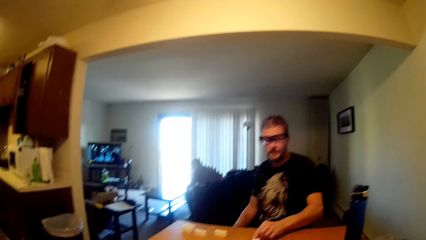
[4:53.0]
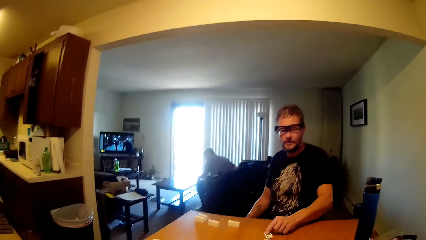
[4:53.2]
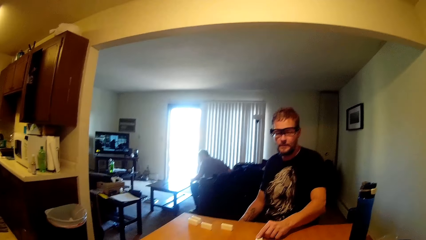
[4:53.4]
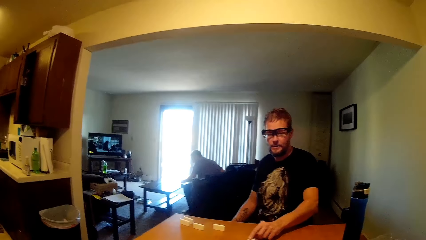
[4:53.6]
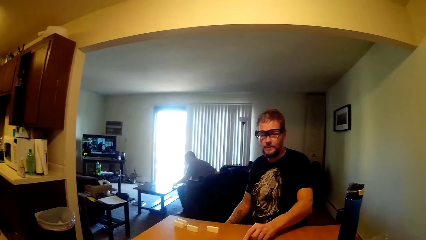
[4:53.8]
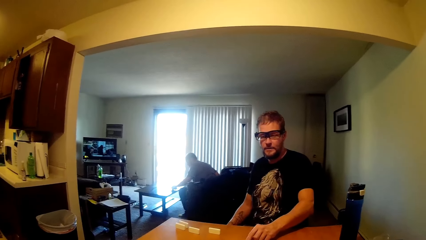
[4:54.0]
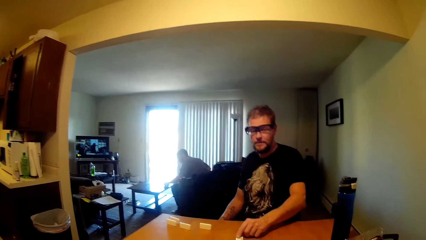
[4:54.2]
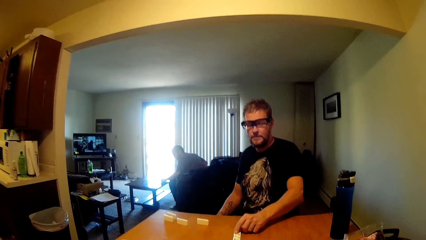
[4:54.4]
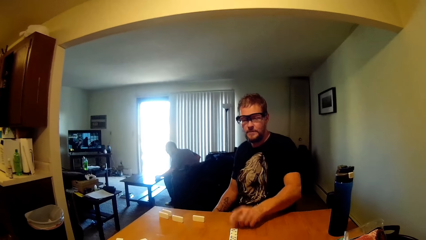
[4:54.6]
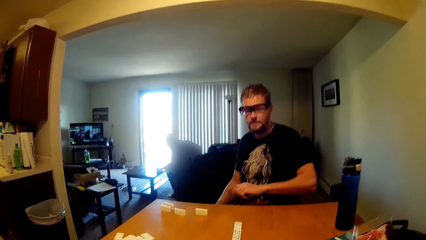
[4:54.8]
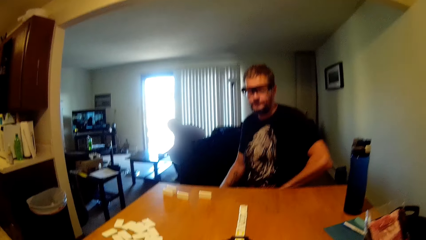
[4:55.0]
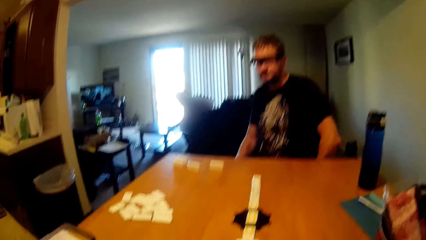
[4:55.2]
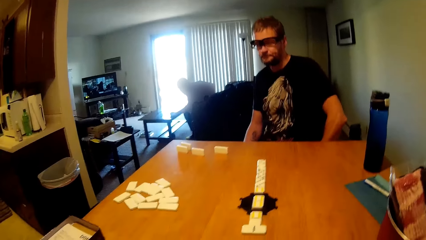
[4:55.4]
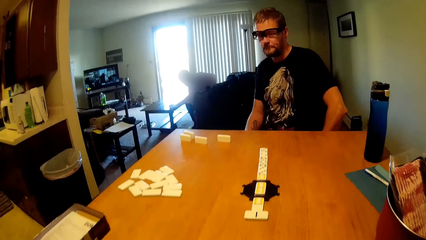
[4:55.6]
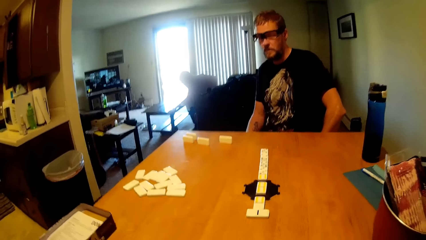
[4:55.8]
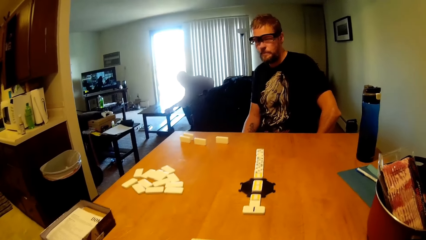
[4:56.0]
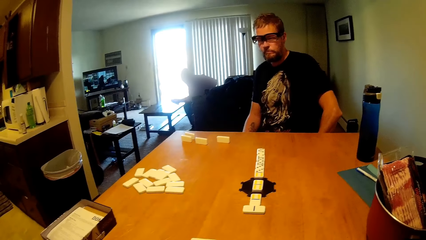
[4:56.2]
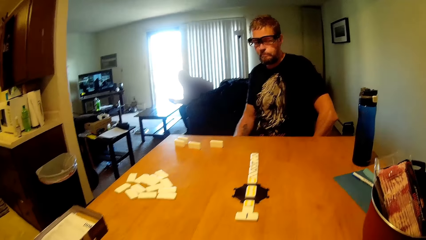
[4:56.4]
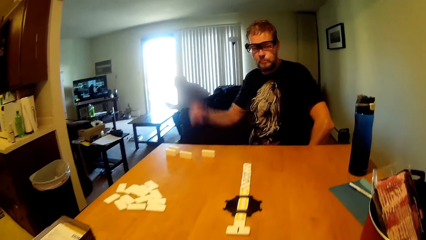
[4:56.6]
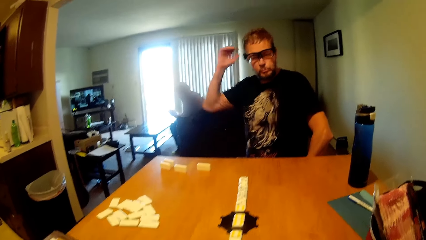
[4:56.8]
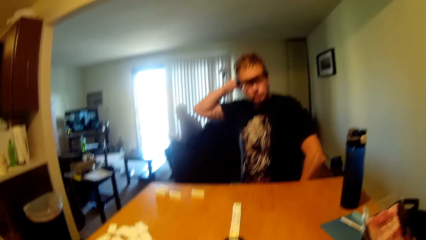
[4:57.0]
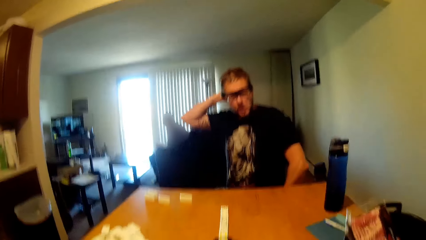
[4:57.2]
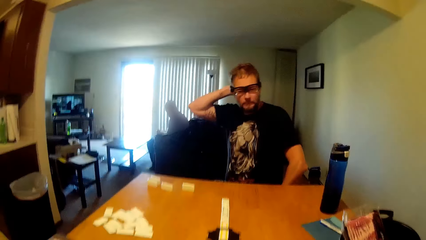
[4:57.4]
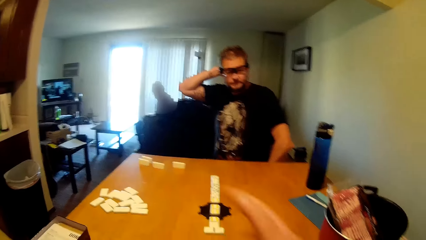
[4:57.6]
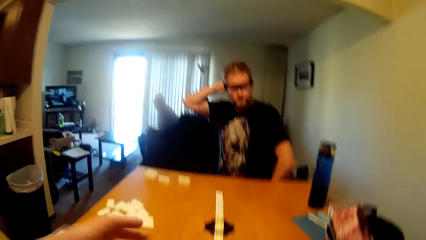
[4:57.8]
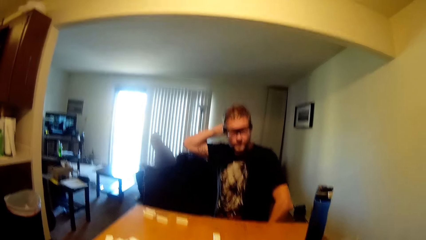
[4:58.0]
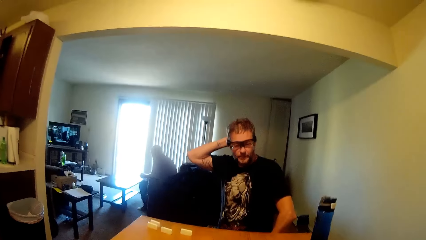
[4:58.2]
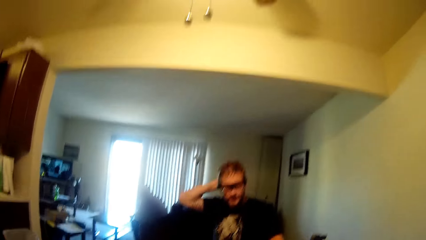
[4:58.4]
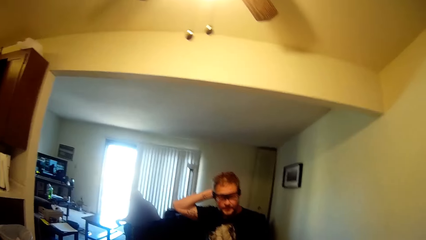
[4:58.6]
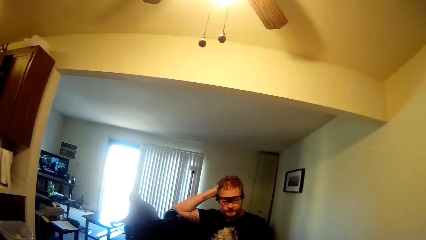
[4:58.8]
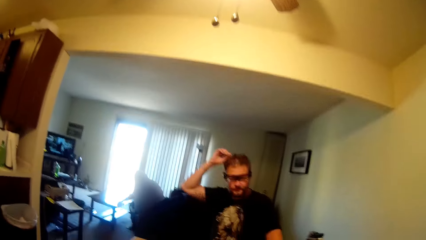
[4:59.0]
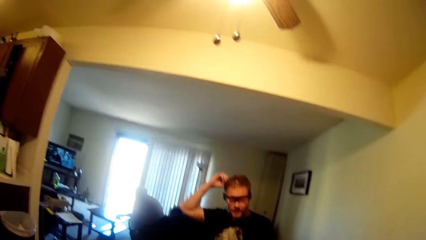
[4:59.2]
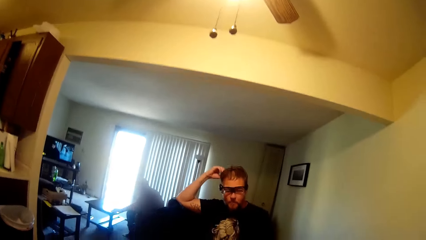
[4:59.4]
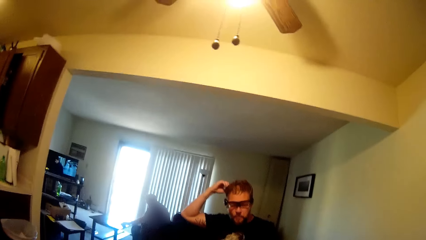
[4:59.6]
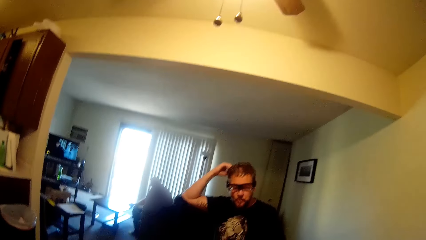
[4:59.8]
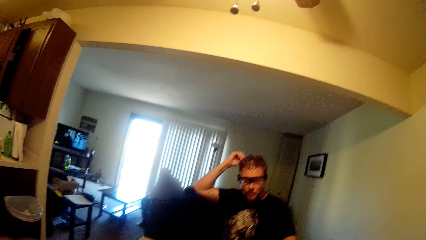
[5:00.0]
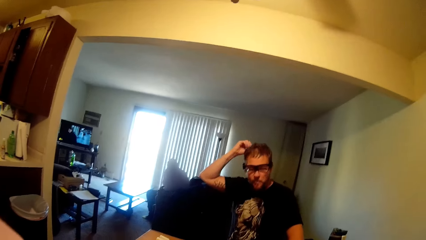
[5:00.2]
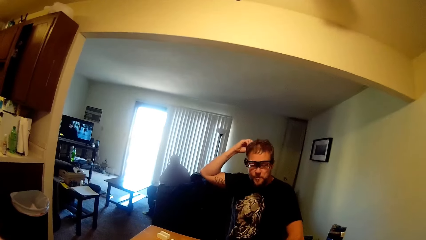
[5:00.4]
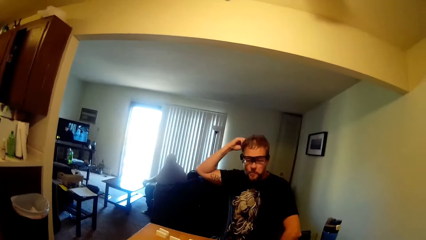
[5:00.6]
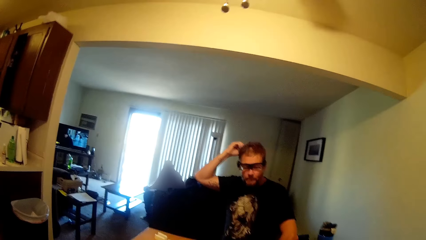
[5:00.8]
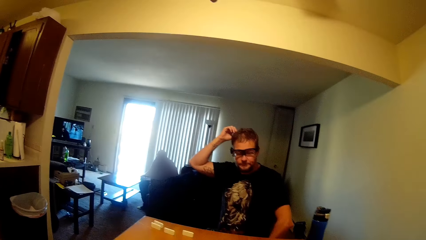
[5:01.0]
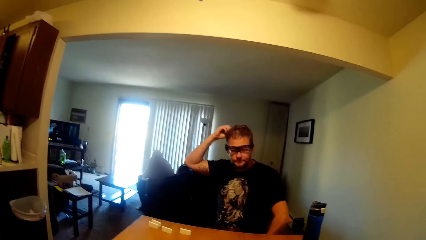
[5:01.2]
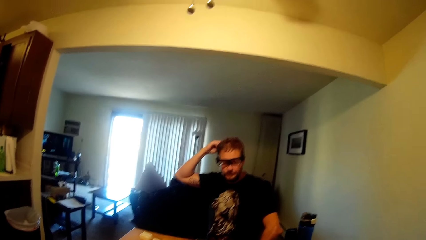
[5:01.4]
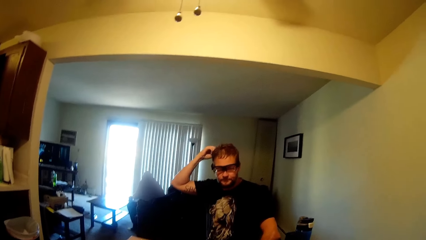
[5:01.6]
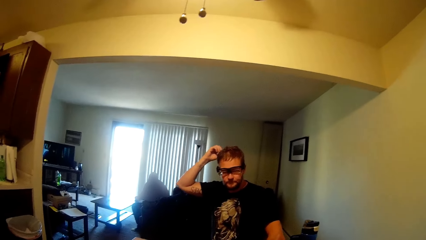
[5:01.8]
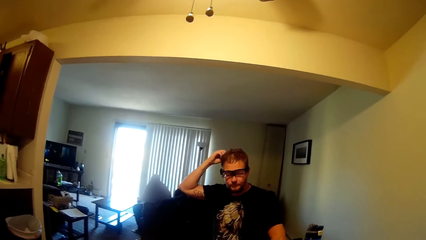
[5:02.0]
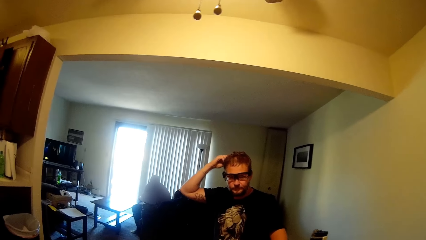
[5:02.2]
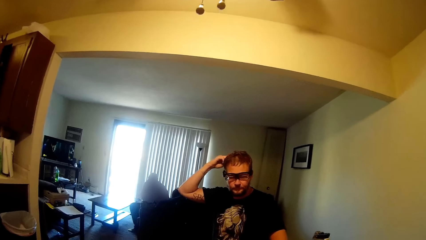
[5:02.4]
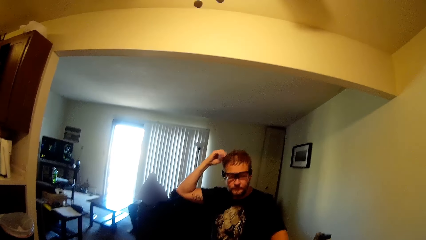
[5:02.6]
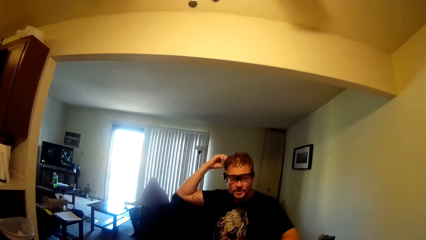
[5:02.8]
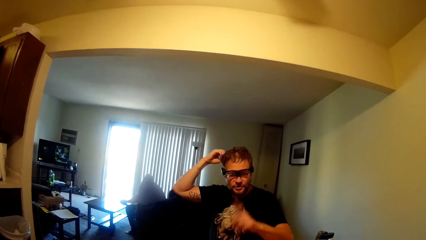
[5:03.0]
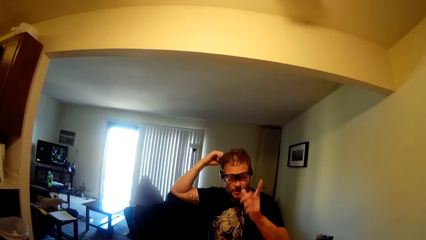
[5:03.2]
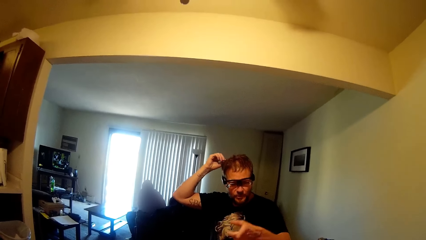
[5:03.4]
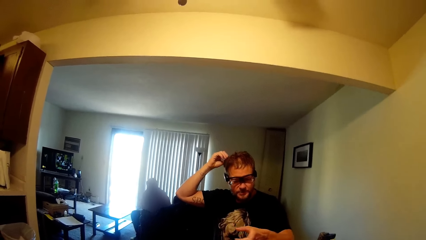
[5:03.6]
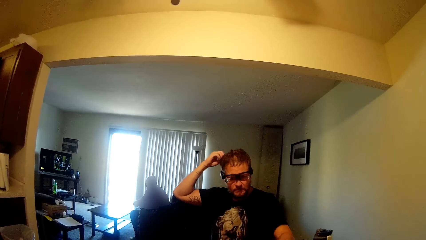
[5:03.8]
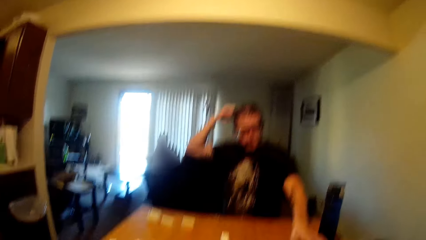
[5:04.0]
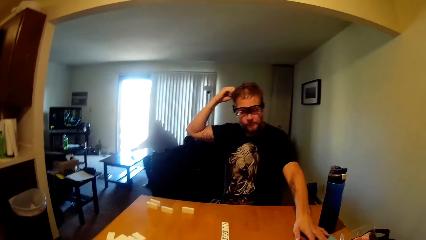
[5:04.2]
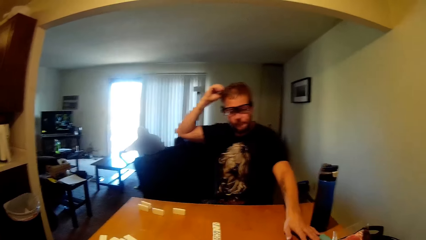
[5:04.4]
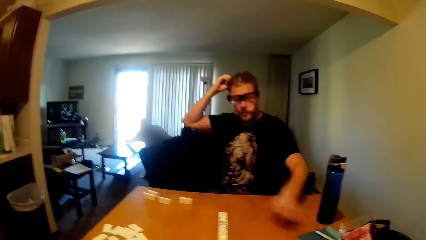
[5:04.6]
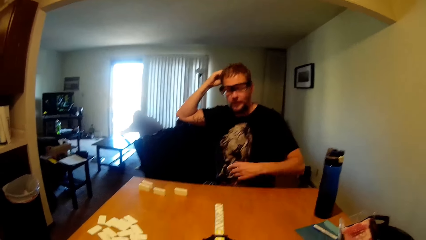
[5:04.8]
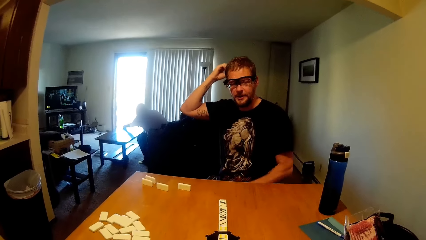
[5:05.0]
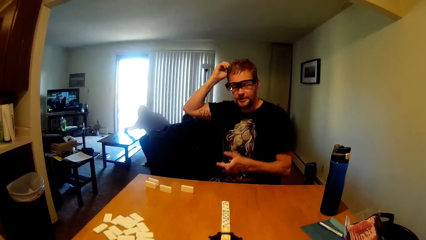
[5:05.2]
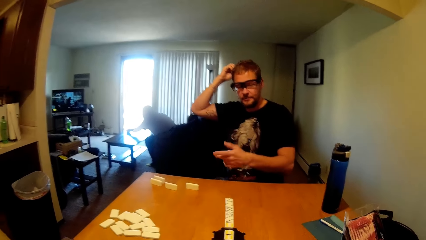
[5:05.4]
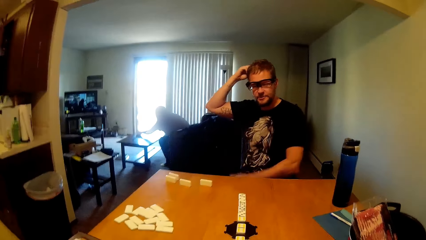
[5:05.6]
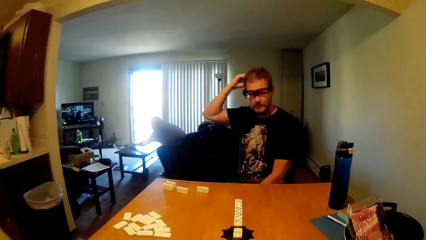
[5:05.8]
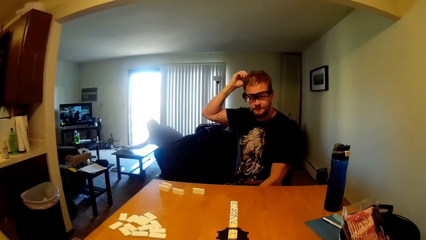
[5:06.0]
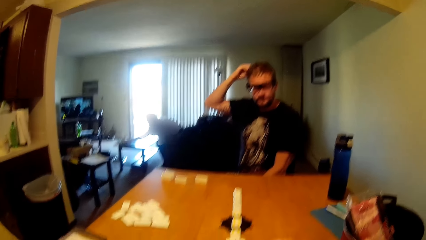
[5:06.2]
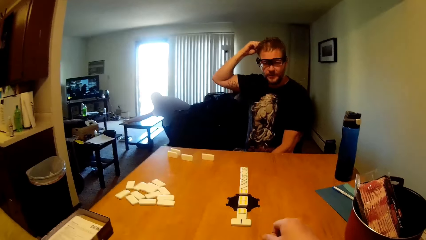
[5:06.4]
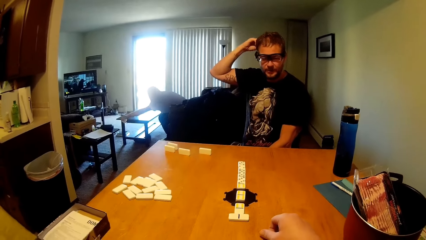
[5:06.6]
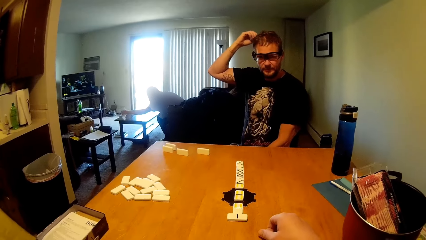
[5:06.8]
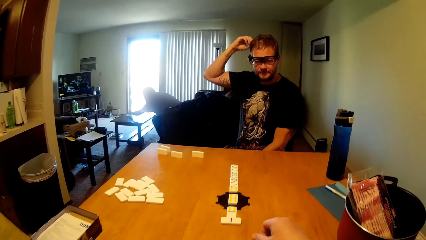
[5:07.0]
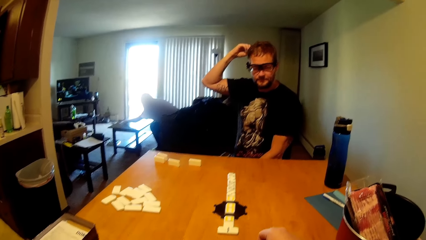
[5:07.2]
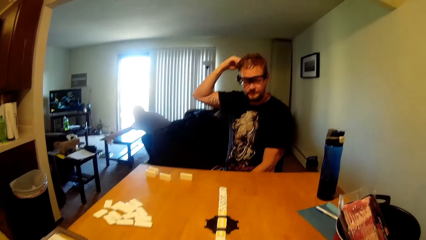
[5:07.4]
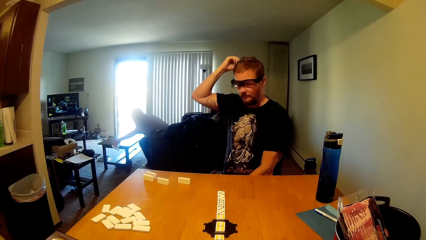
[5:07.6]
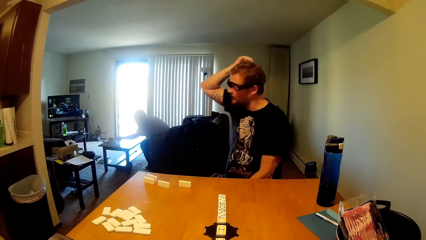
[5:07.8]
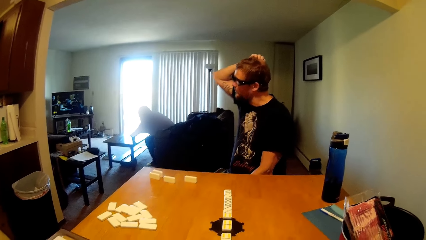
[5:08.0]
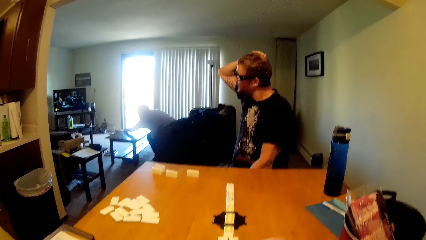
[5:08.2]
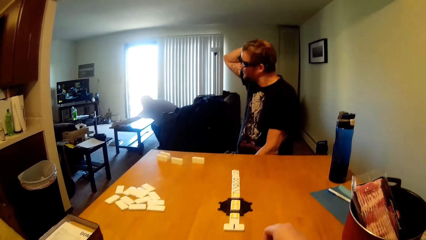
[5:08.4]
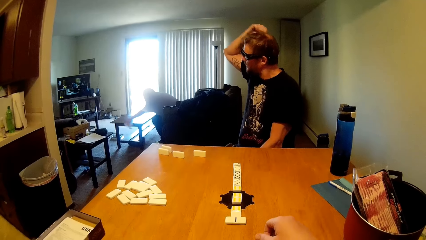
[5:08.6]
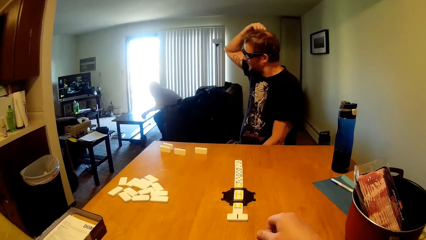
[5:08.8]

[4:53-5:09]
A man grabs the scrabble and moves something. The camera wearer talks to the man. The man scratches his head. The man lifts a finger up. Another person cleans the table. The first man points the scrabble.
